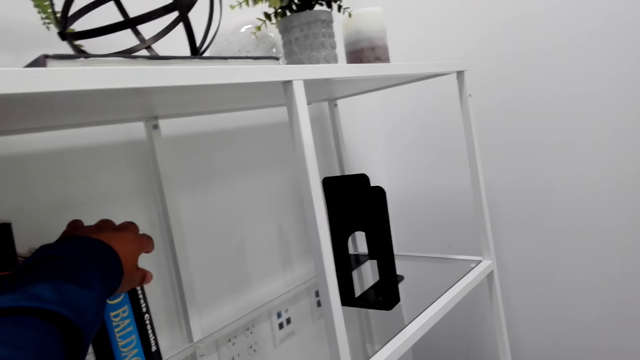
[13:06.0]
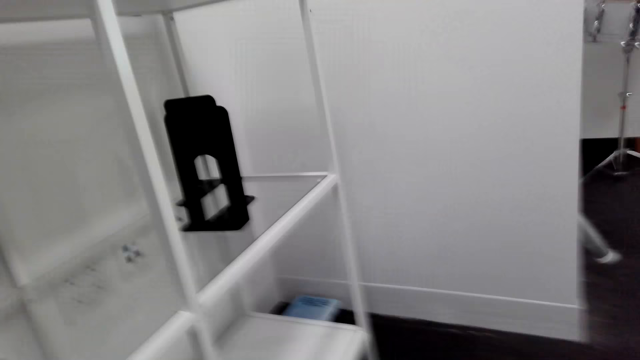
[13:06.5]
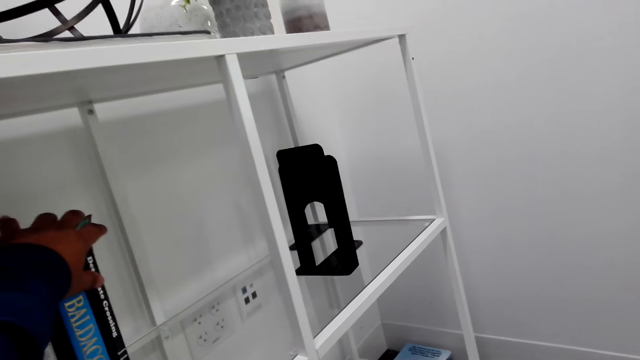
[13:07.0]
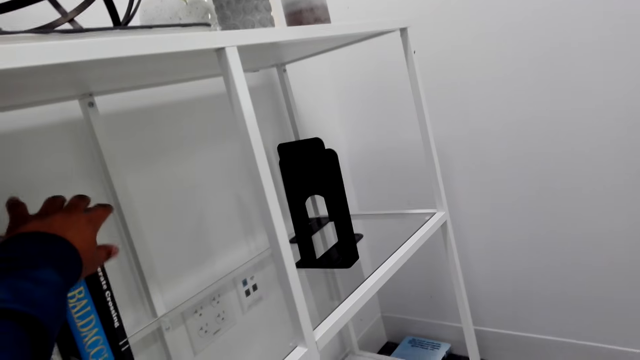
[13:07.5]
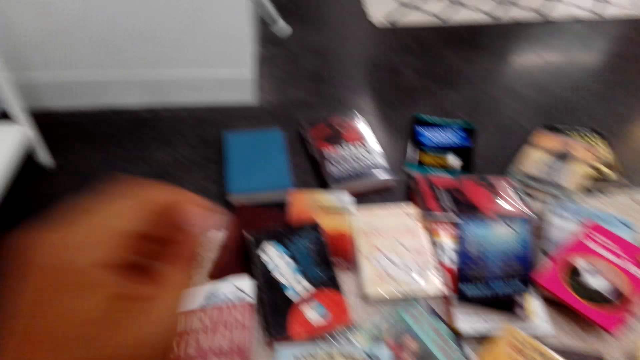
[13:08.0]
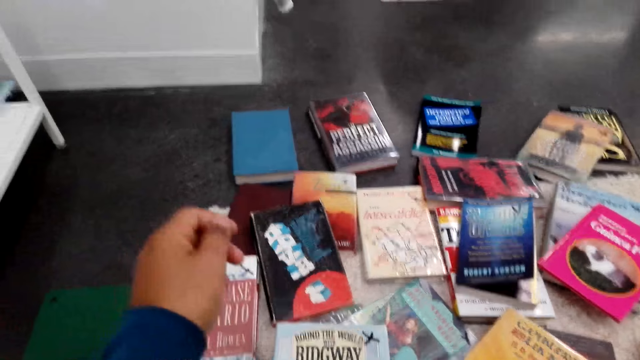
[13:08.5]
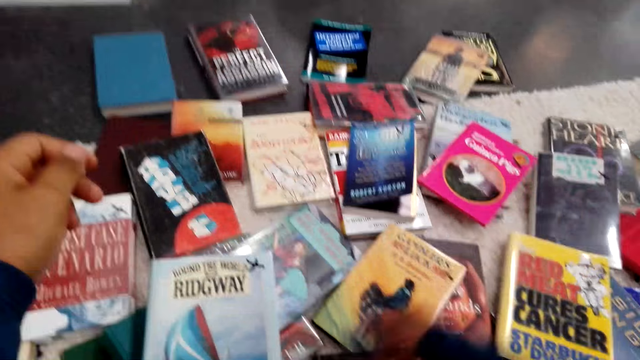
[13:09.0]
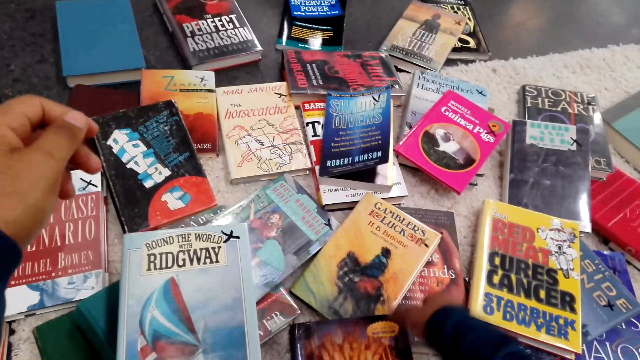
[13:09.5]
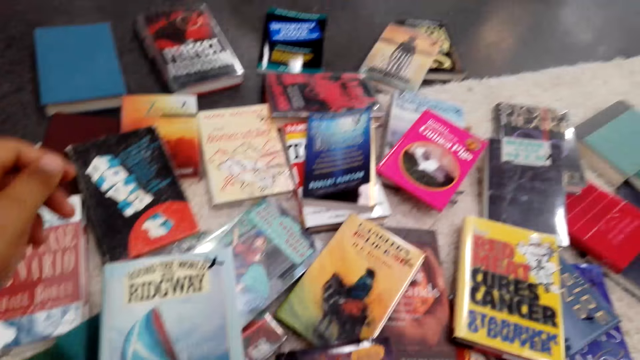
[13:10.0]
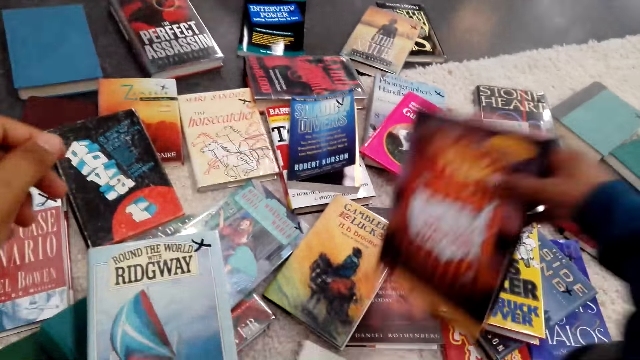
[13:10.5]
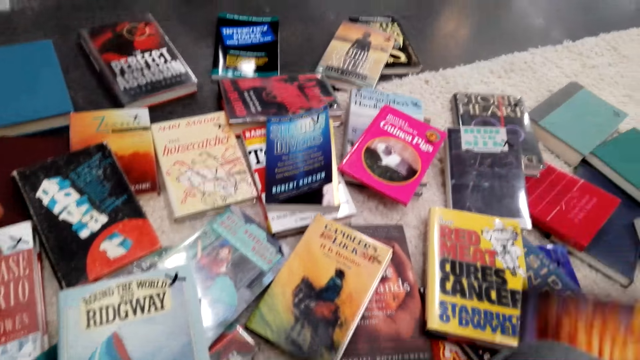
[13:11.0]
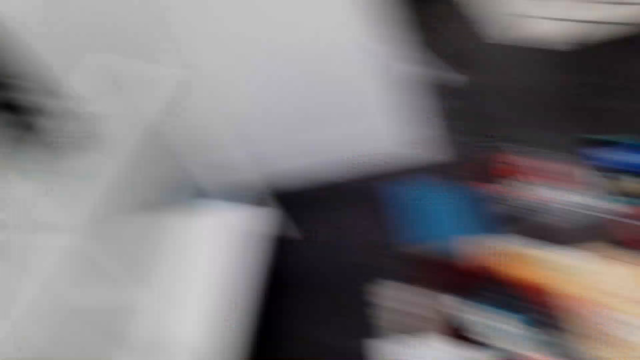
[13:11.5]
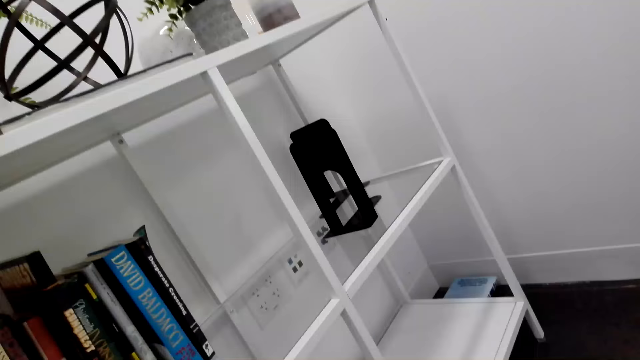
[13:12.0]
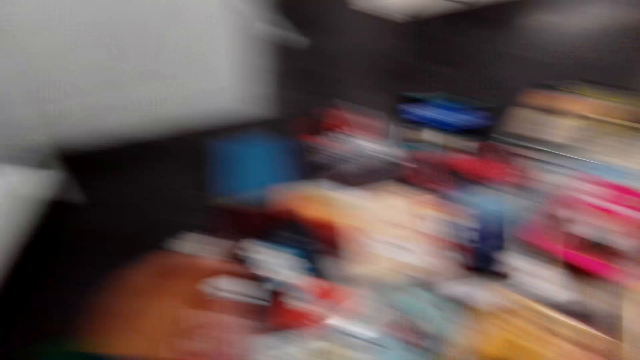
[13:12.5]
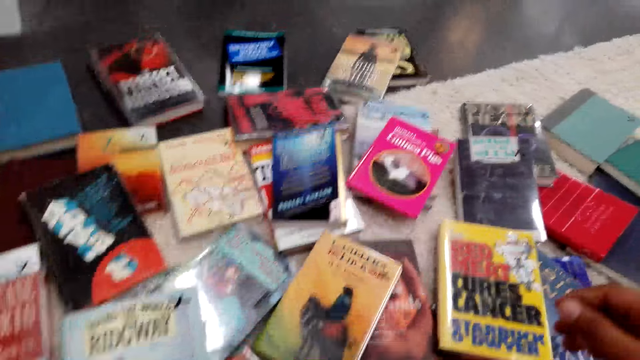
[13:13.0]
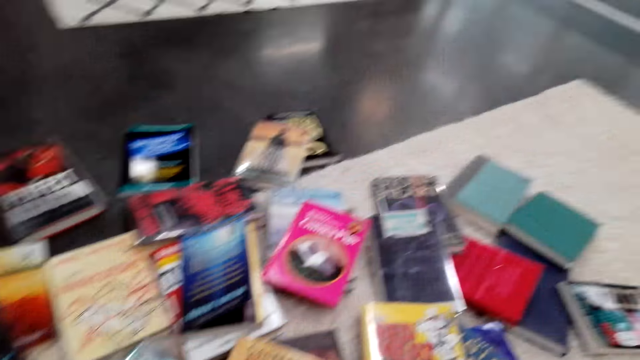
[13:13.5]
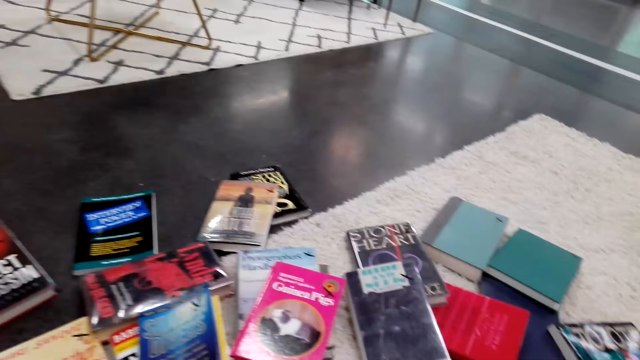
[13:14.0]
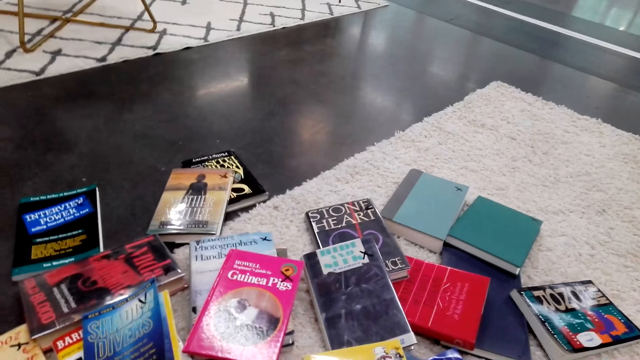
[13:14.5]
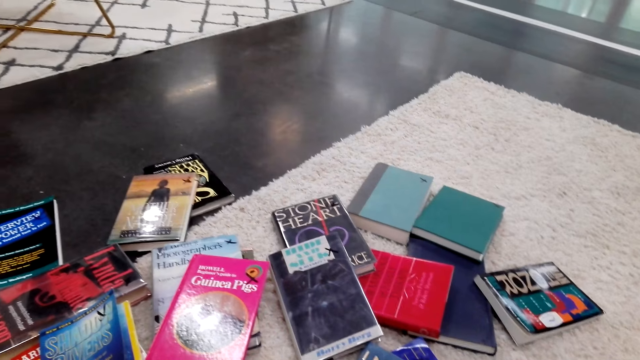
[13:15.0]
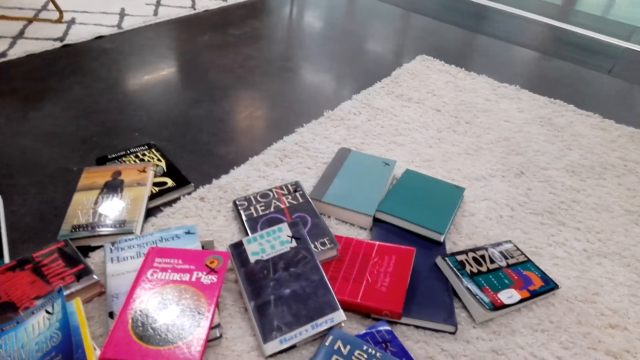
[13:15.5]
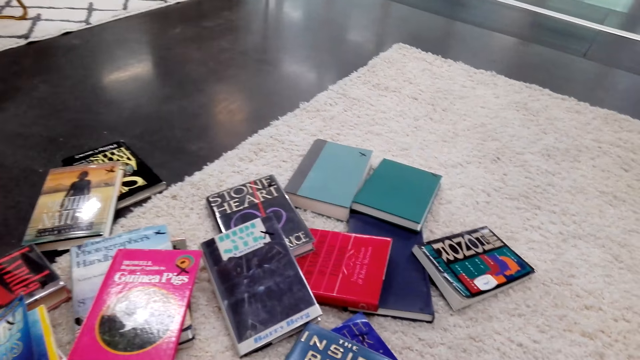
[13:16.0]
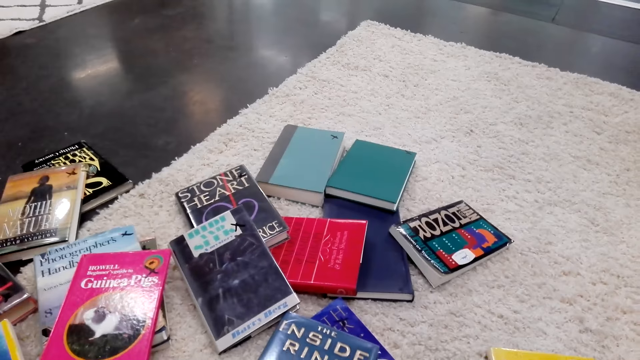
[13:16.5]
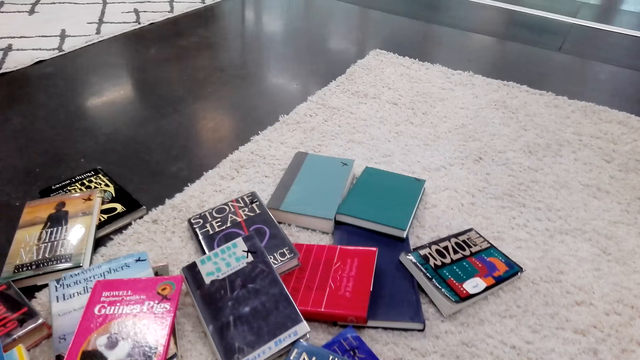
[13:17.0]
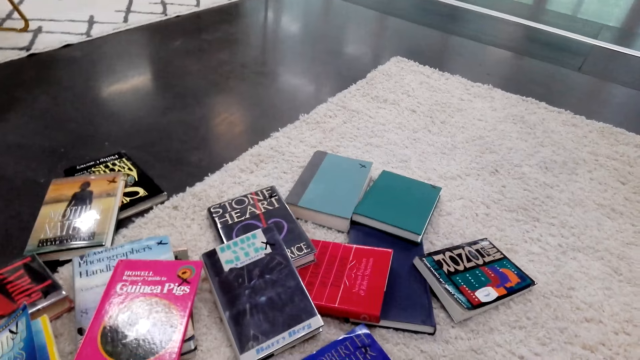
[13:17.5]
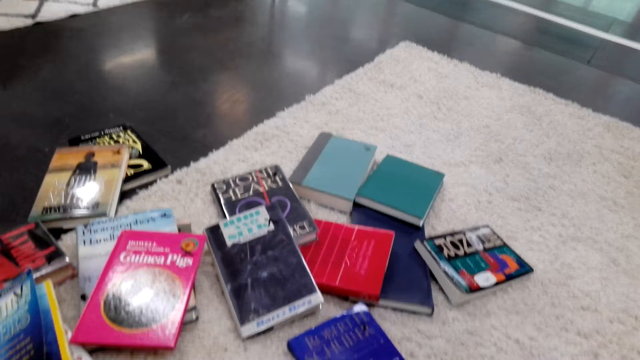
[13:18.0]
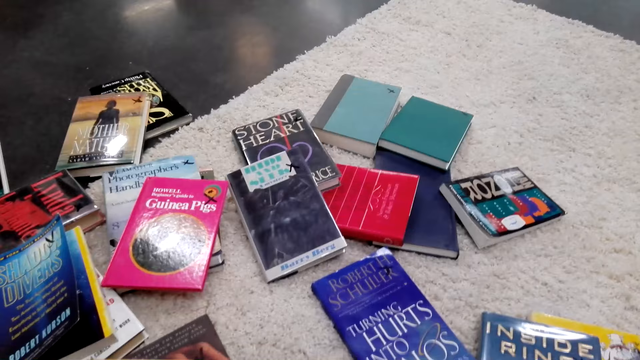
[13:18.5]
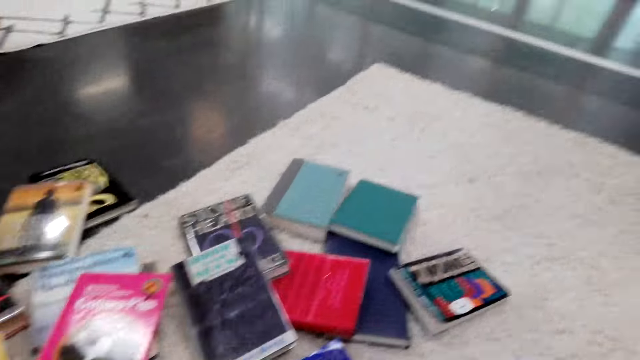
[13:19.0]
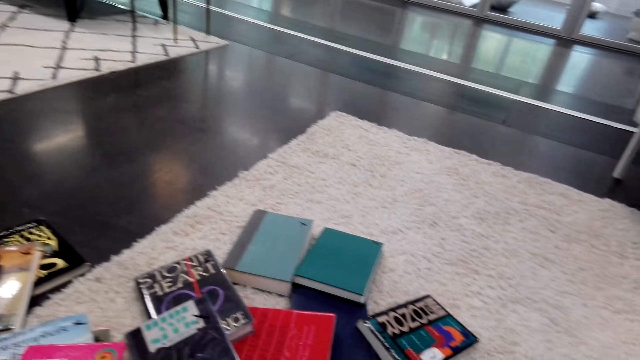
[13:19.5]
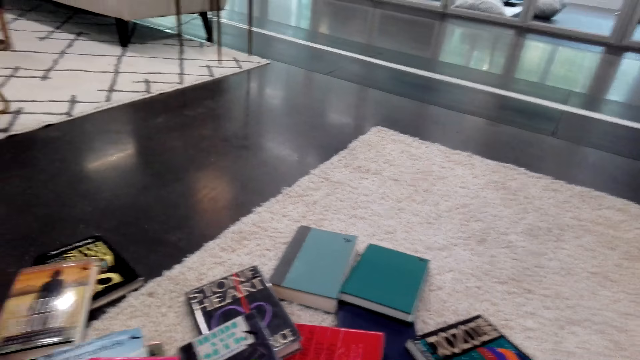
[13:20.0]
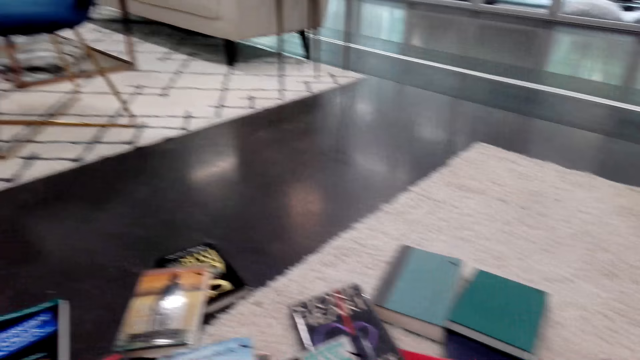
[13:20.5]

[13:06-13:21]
The camera wearer stares at the books. They move the hands. They pick a book. They arrange the book. They look at the bookshelf. They lift the book up. They look around. They look at books on the floor. They hold a hand up. They look around. They read book covers on the floor. They arrange the books.

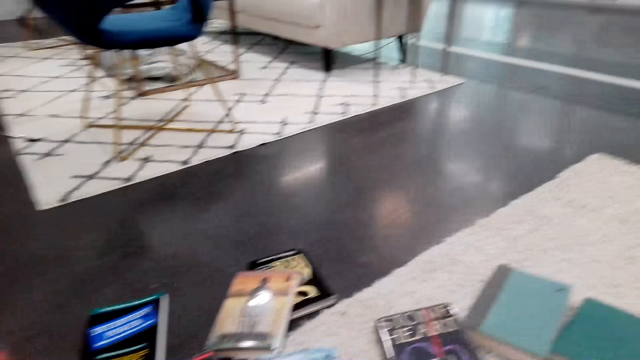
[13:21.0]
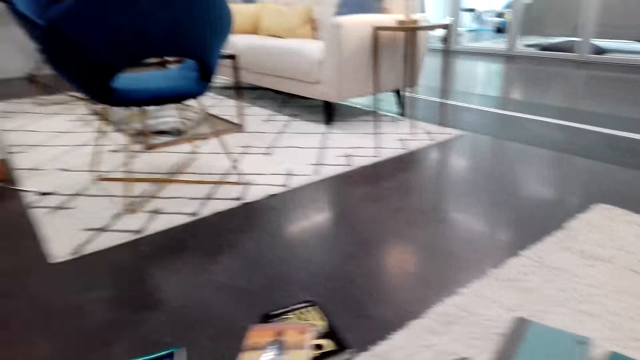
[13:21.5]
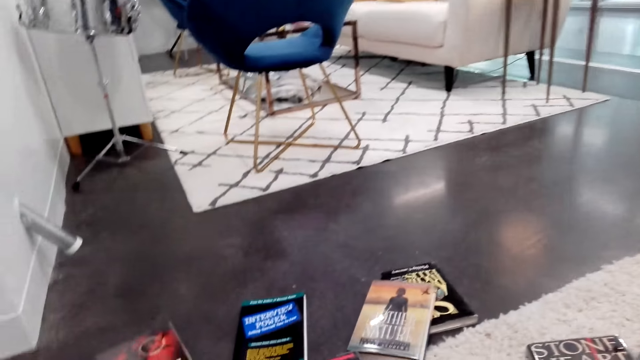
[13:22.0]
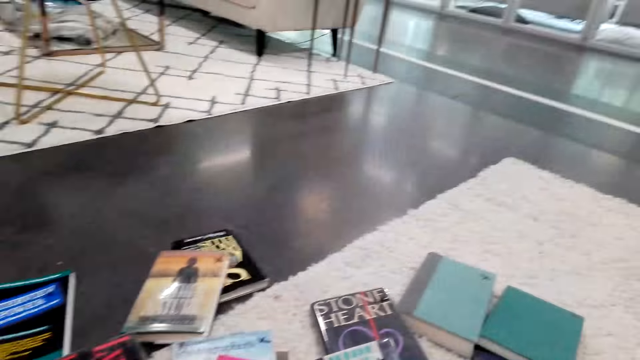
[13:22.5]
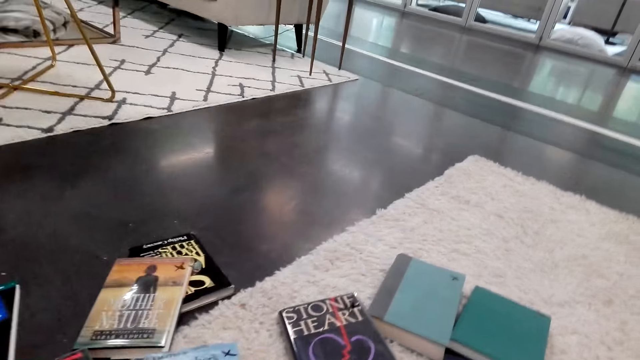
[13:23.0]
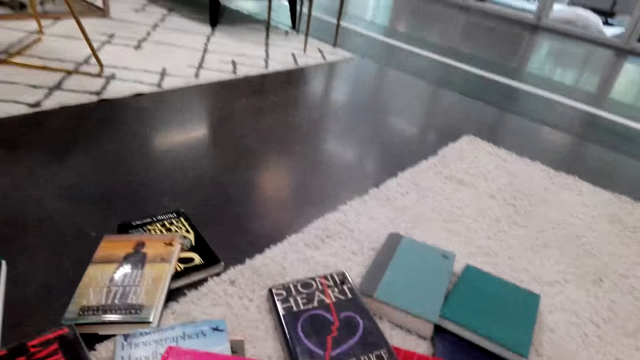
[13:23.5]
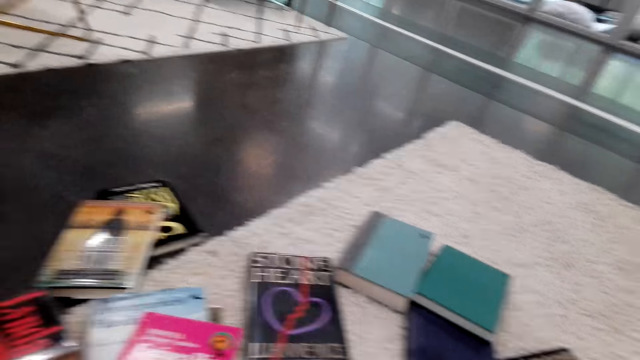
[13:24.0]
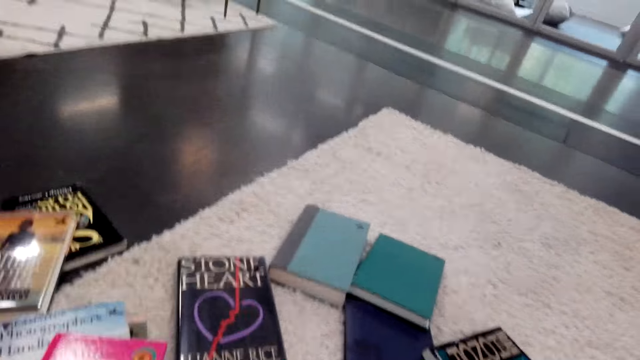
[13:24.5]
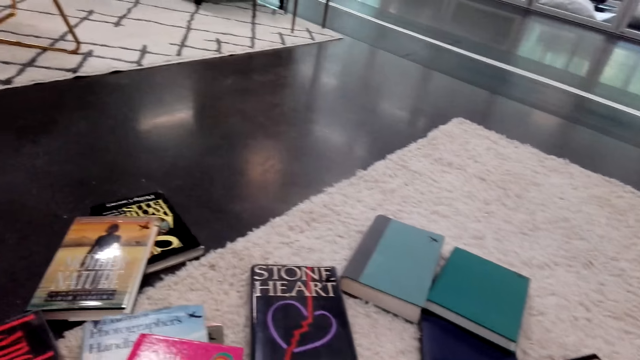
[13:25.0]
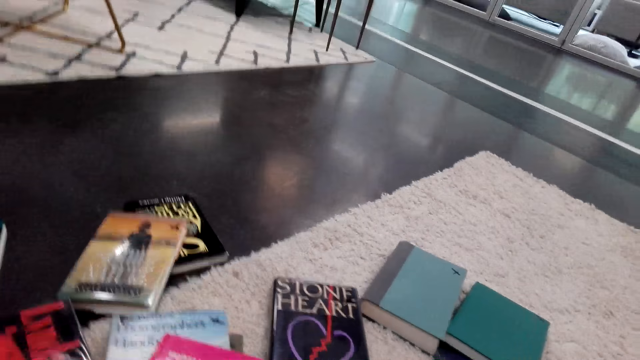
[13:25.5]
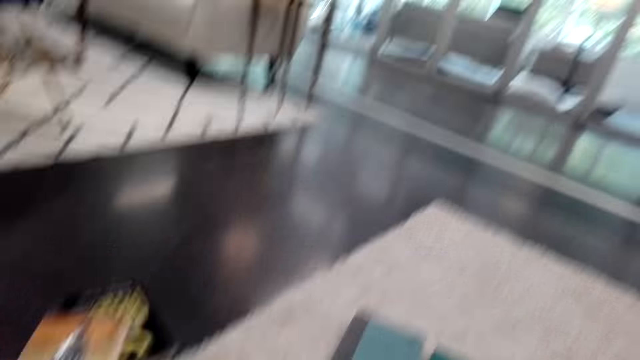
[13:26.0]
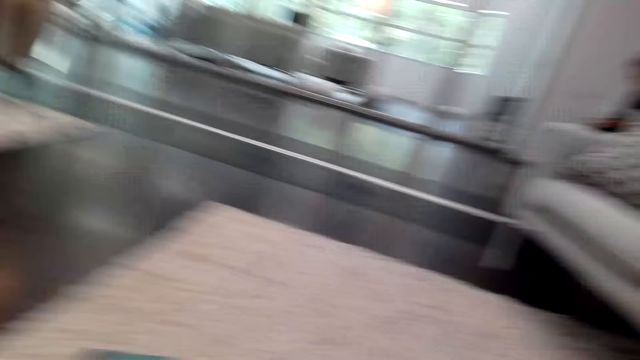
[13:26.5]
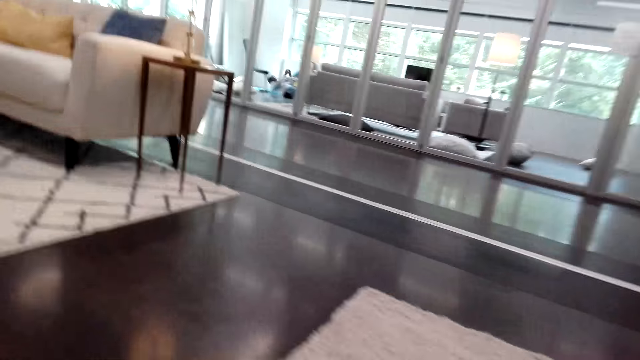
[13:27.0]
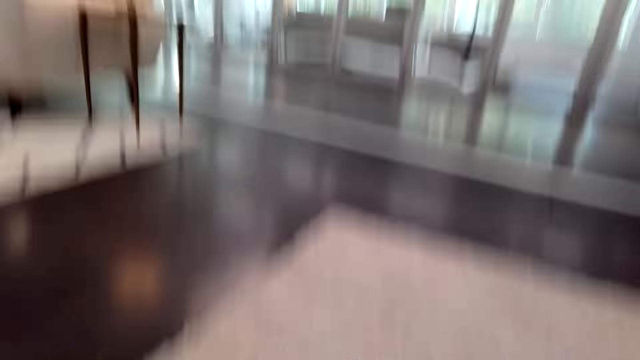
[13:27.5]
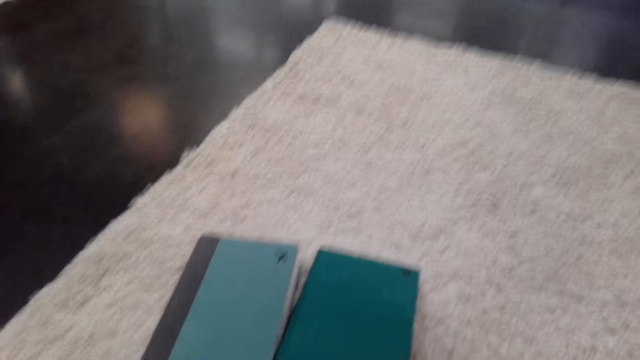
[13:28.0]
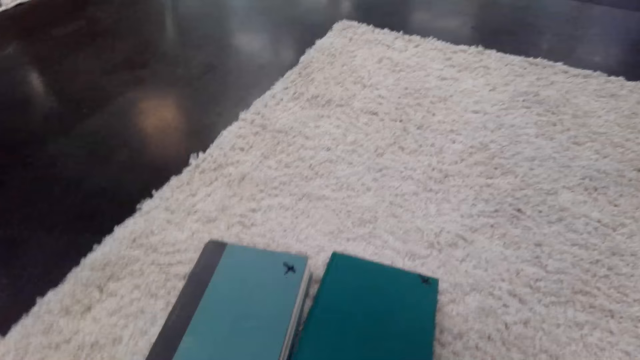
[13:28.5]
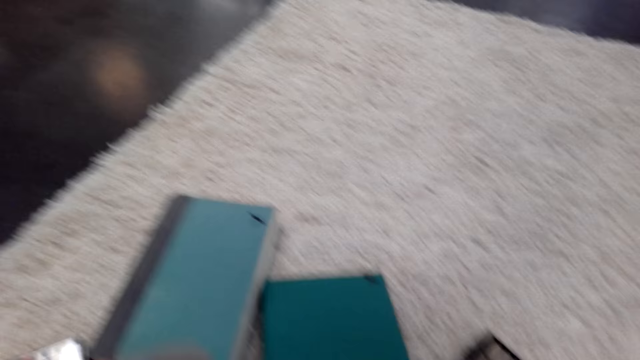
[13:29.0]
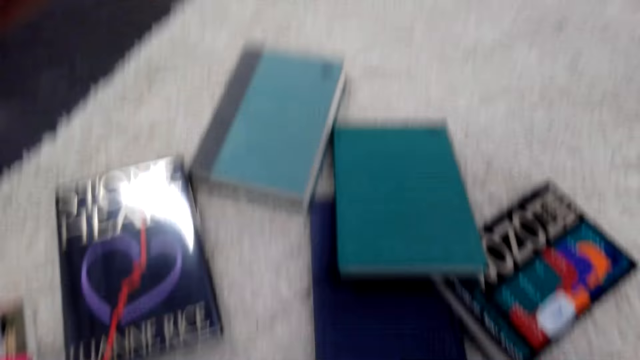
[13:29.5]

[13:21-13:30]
The camera wearer looks around. They look down. They pick a book at the far edge.
